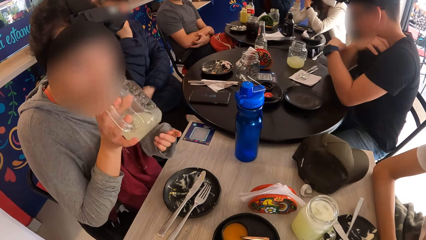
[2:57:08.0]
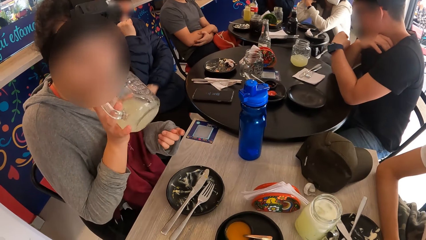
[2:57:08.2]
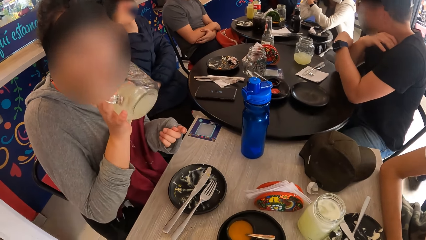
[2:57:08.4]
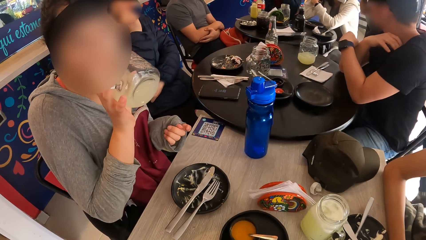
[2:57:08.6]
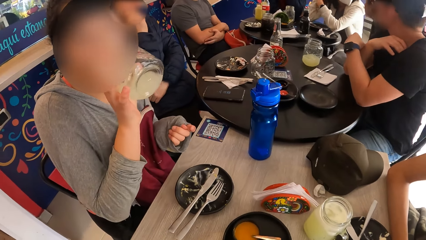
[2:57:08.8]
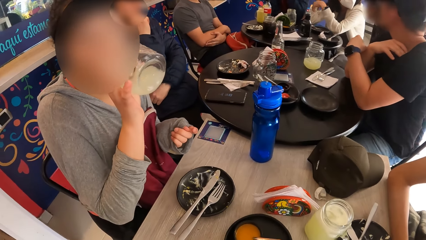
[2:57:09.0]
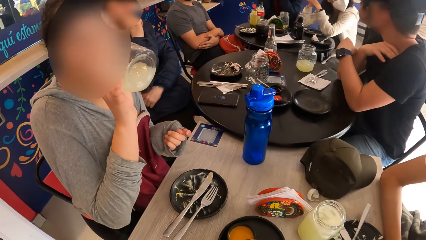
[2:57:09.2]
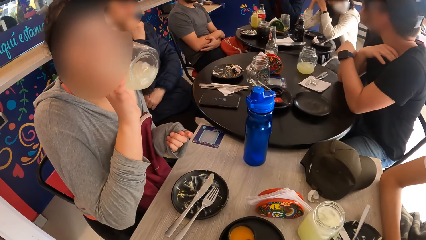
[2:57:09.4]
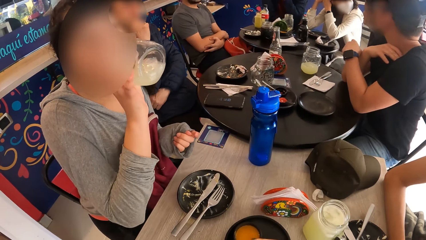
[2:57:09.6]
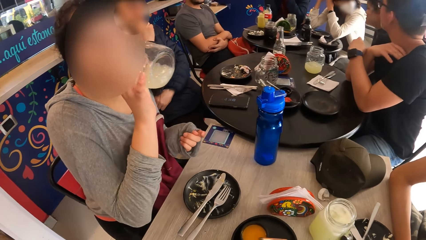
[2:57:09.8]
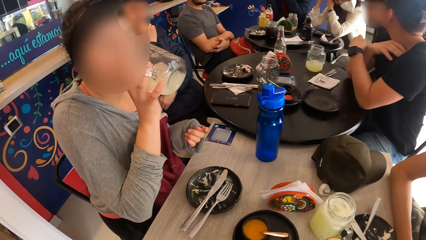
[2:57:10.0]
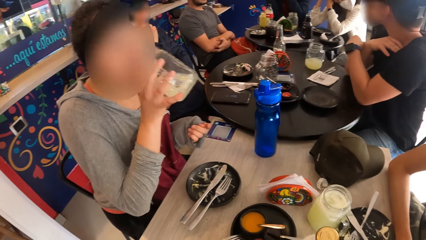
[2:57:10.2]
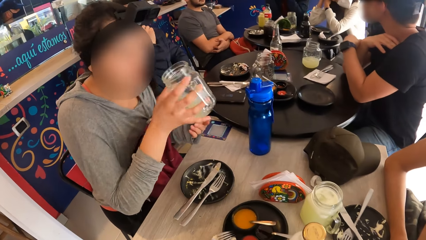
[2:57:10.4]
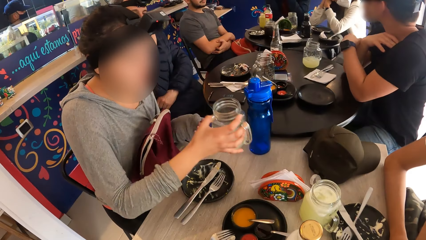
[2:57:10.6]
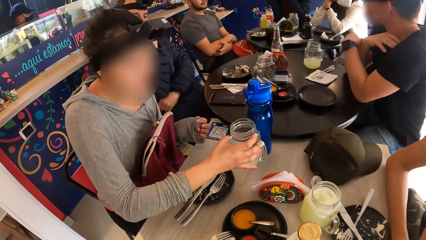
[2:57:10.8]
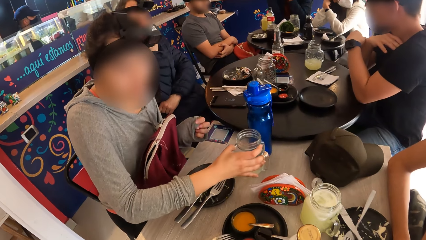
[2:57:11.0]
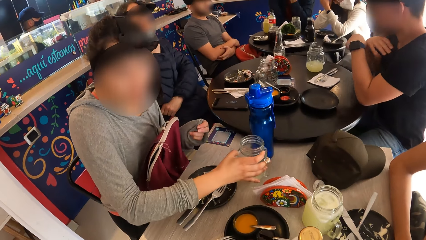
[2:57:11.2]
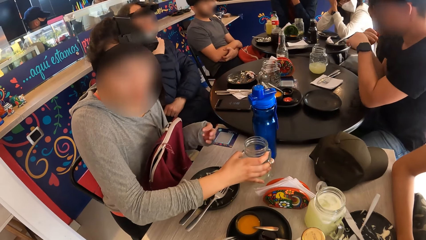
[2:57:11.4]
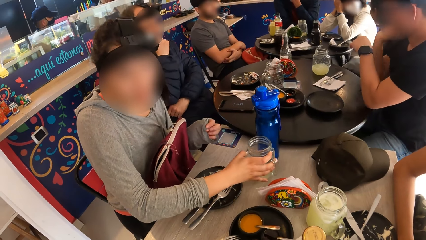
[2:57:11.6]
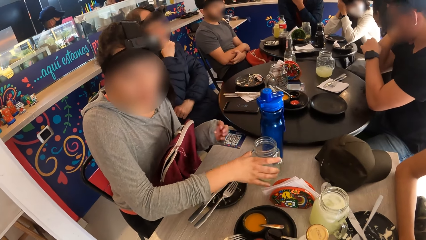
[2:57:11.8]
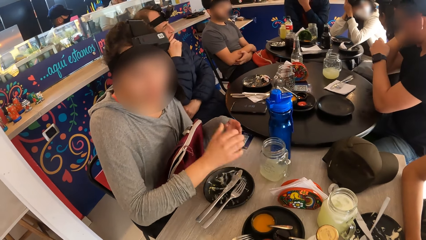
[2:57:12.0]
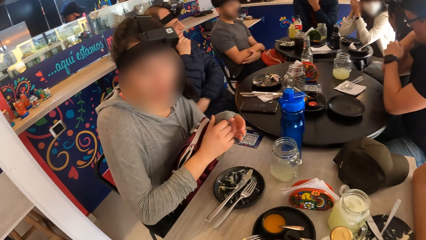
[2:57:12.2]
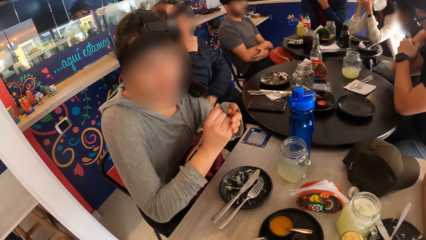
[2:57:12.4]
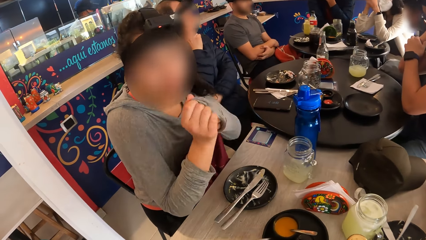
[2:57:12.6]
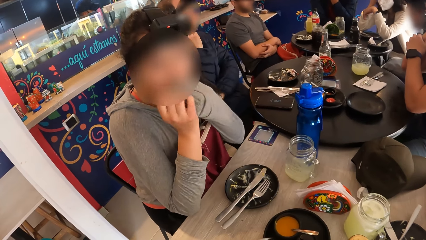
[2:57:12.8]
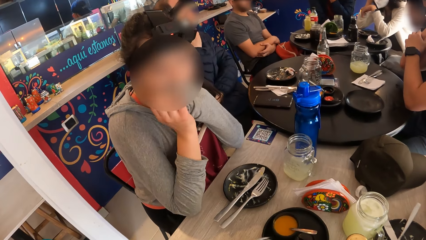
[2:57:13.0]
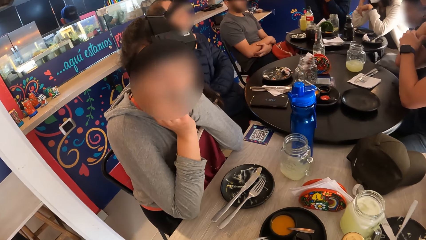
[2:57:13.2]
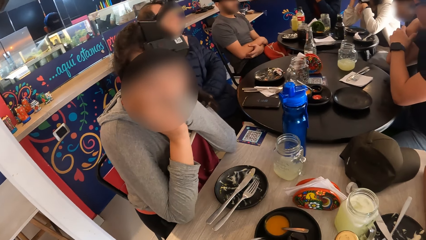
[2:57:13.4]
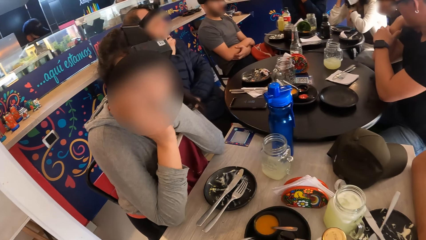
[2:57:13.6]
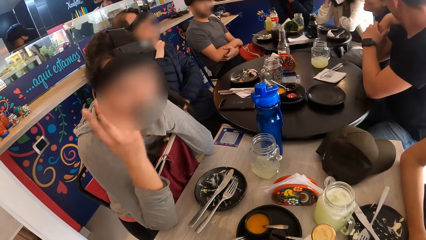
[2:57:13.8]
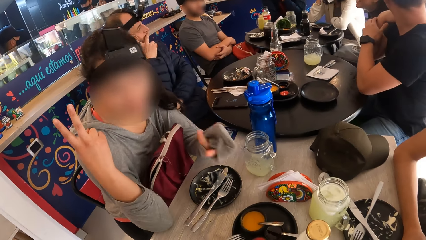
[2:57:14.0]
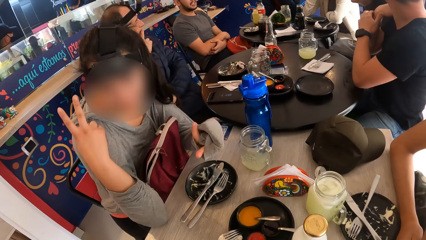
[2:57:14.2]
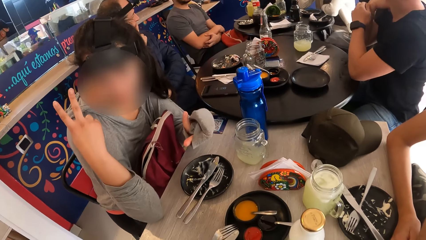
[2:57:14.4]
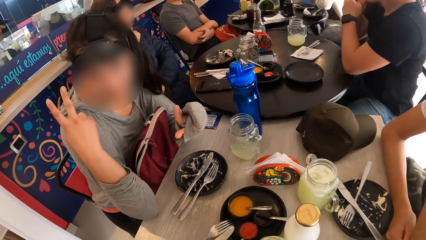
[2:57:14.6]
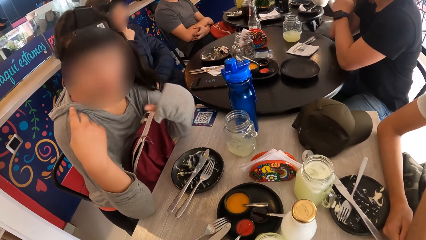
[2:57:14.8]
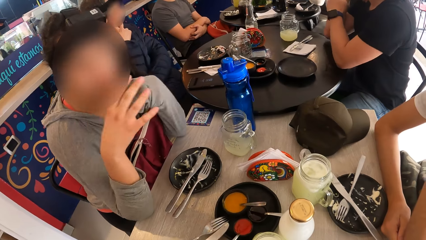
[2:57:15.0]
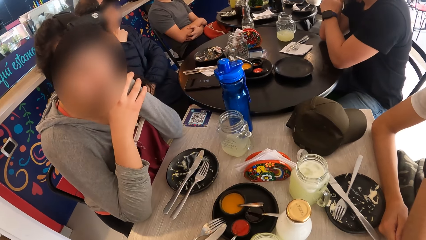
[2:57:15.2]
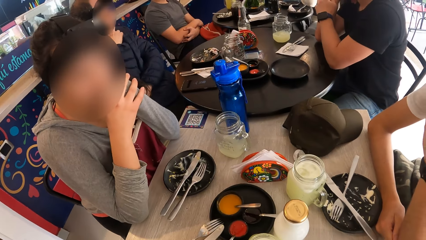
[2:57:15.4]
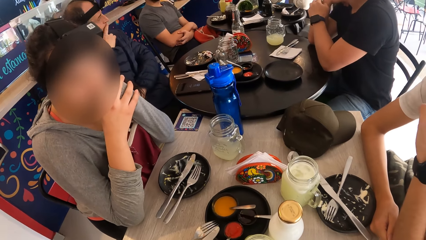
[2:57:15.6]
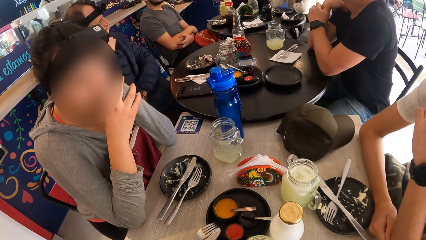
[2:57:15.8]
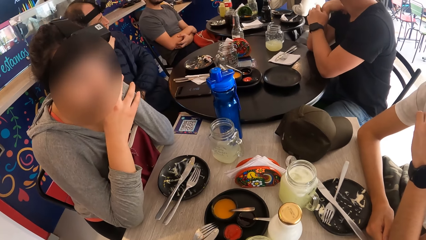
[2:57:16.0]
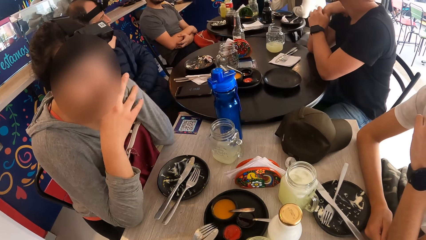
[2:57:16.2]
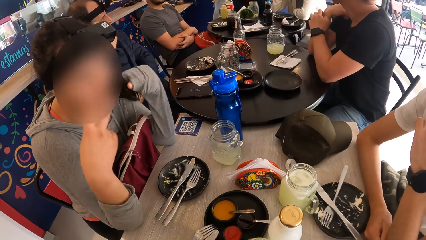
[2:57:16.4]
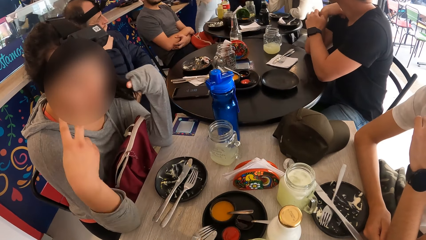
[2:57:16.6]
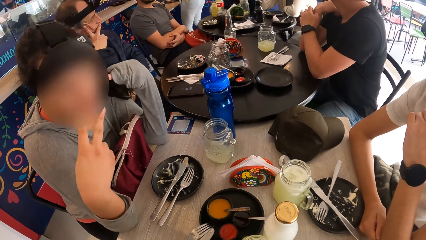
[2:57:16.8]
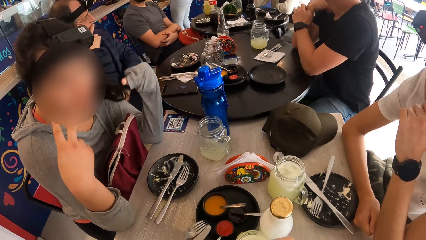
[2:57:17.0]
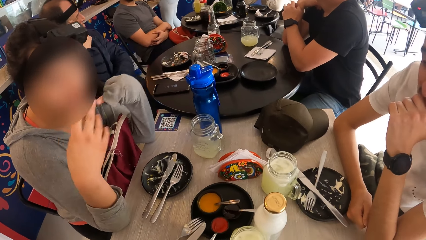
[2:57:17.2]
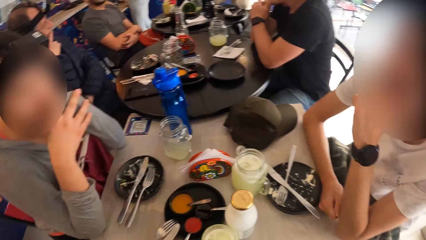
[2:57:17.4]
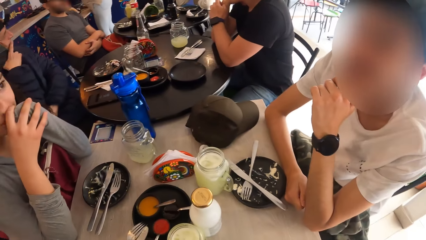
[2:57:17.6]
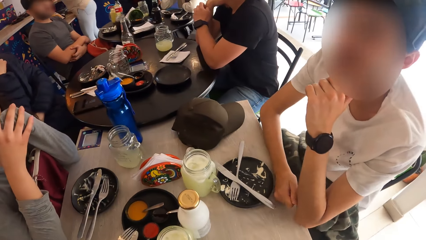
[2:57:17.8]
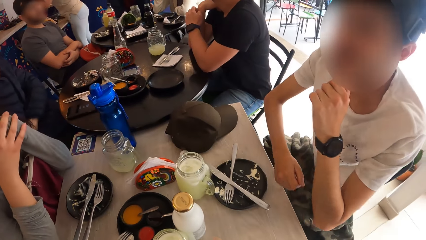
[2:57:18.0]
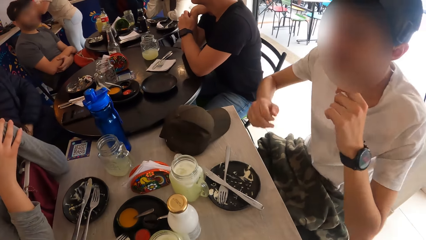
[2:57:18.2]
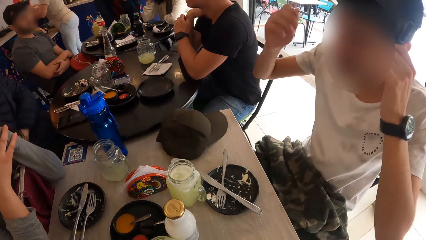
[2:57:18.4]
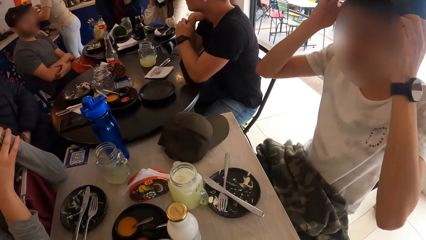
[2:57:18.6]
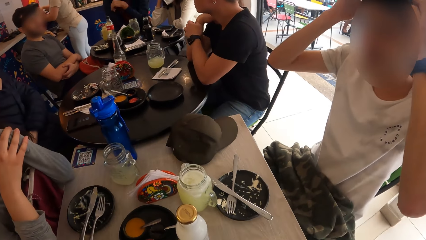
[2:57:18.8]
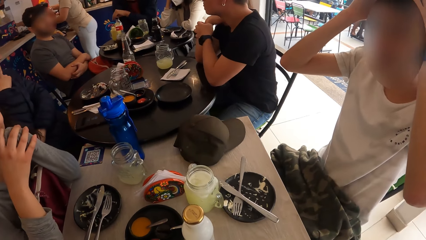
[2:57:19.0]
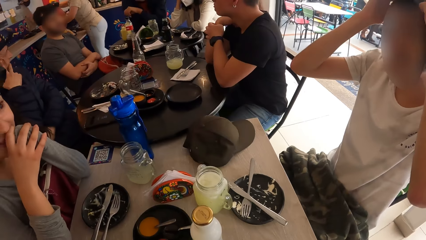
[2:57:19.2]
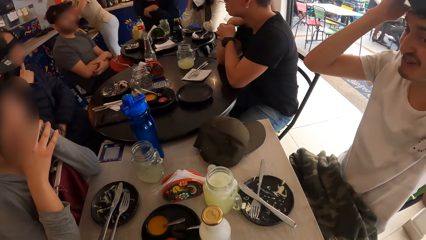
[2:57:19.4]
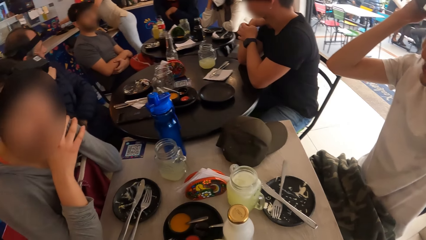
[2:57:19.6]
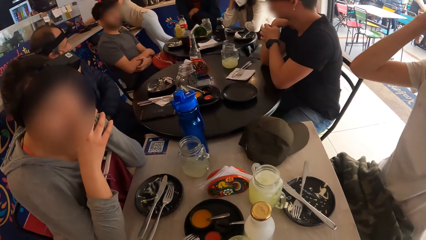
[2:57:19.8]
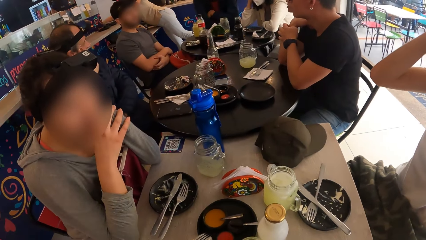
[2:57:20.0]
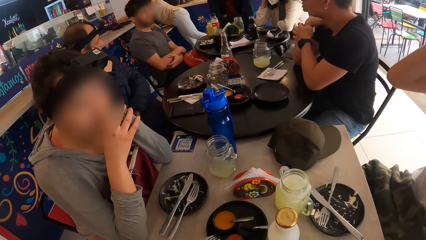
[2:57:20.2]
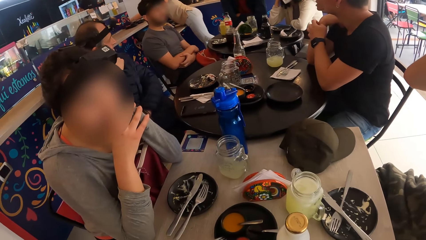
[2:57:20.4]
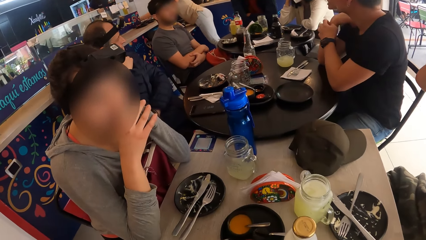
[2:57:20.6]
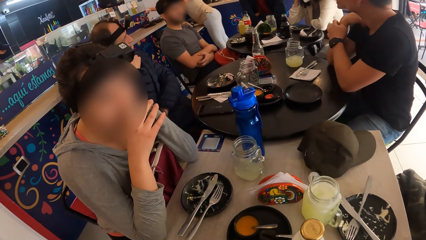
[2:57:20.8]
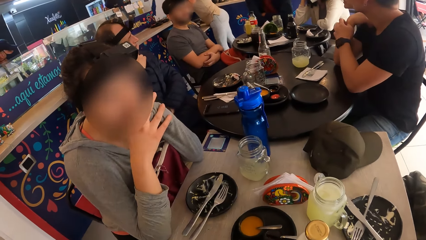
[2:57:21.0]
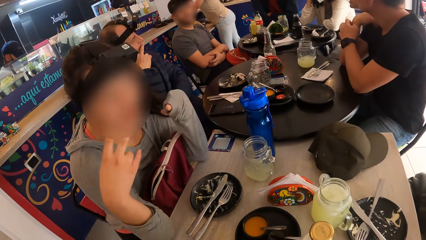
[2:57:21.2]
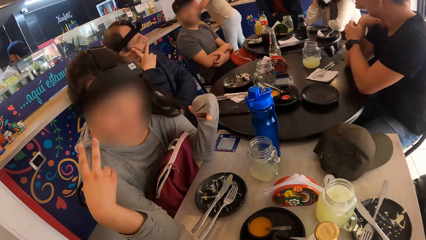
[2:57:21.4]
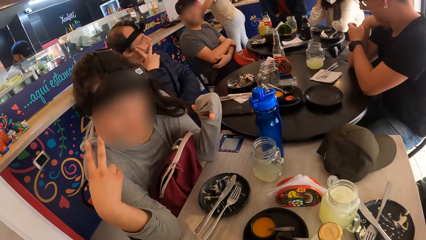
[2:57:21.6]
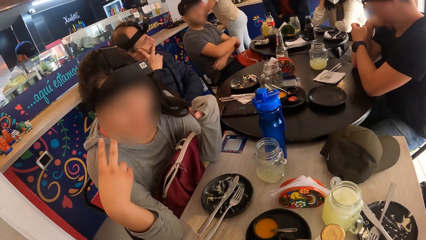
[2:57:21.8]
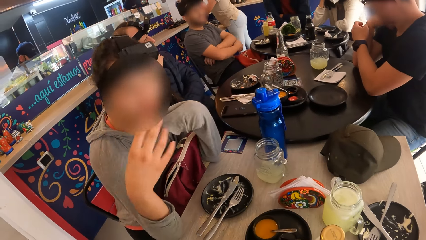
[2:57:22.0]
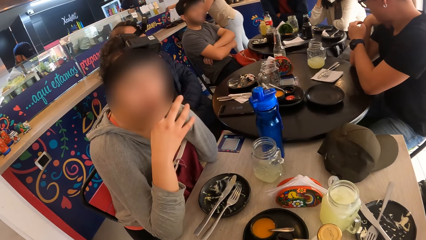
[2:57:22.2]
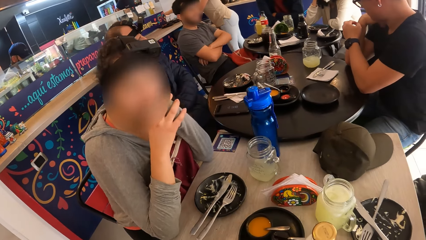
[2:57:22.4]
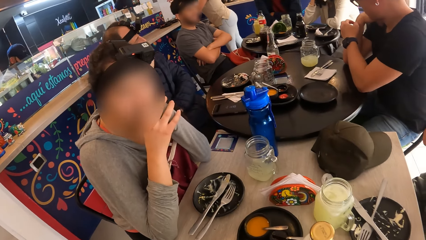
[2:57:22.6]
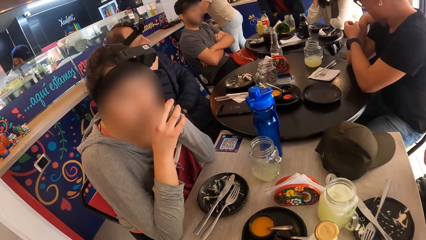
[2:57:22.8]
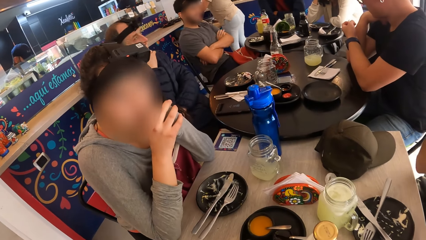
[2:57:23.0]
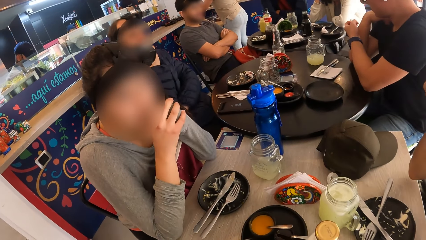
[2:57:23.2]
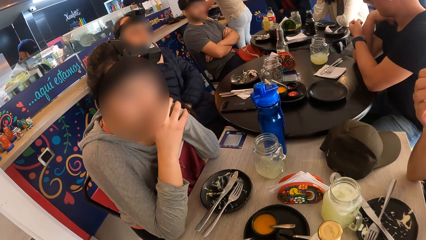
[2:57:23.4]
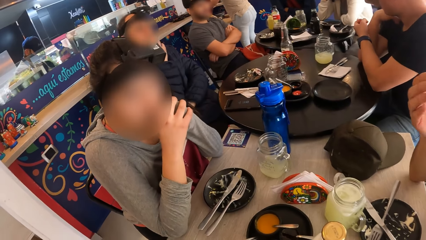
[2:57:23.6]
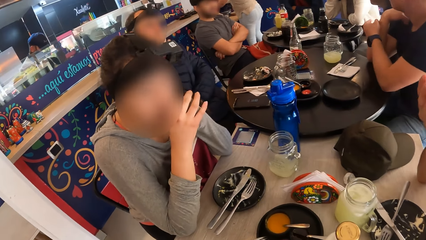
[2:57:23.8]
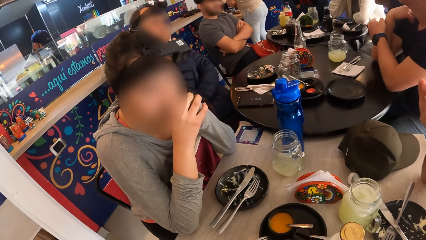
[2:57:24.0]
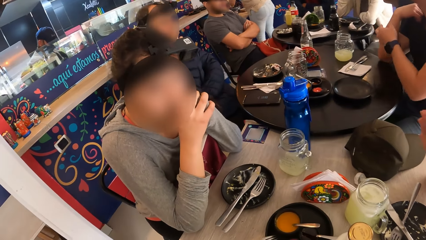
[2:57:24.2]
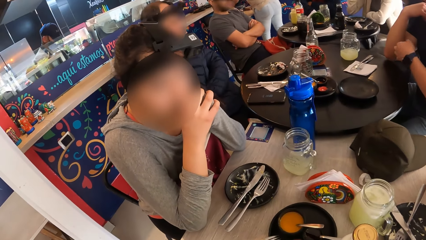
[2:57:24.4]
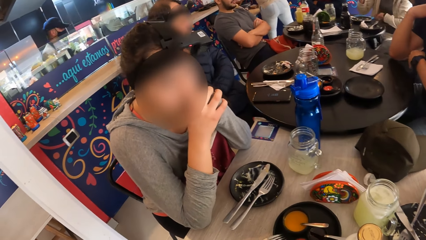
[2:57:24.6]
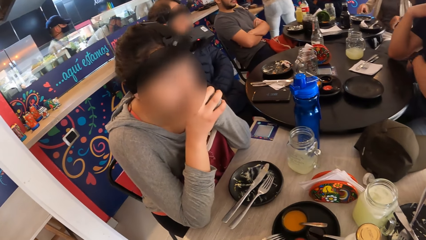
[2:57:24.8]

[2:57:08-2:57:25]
The woman drinks from the cup in her right hand, drops the cup in her right hand on the table, and pulls her left sleeve with her right hand. A man adjusts his camera with both hands. The man touches his head.
